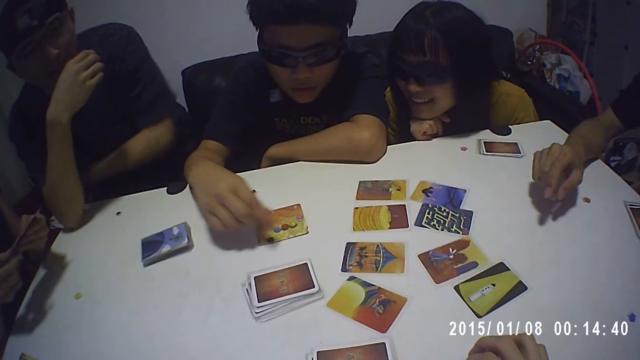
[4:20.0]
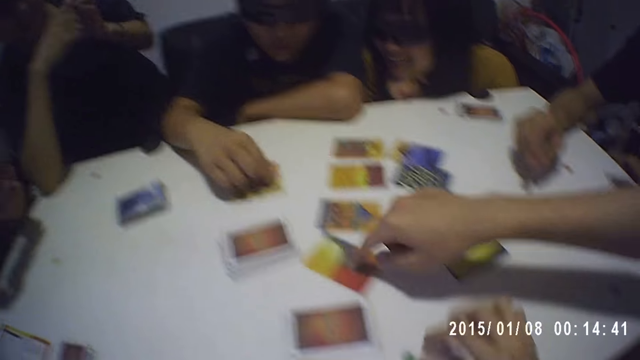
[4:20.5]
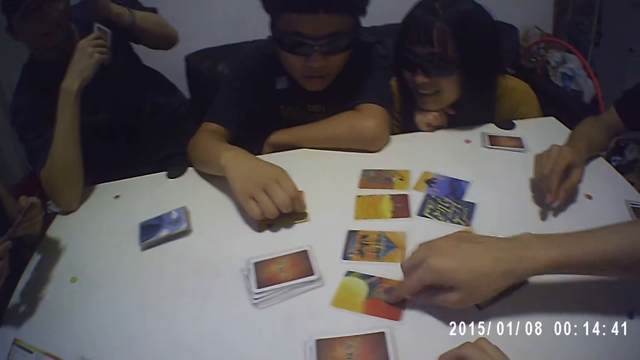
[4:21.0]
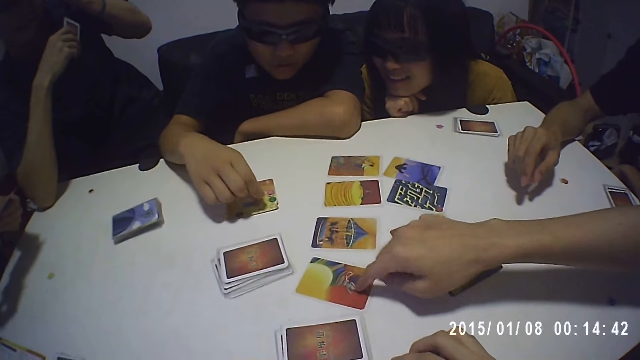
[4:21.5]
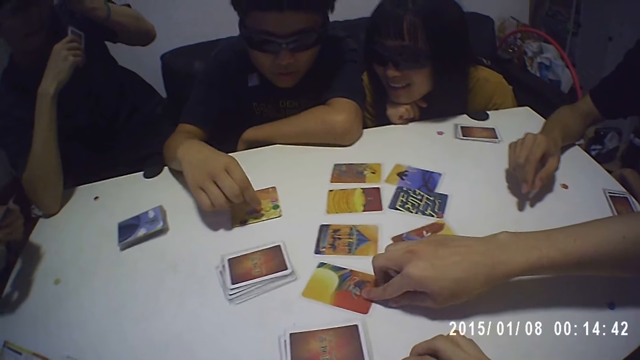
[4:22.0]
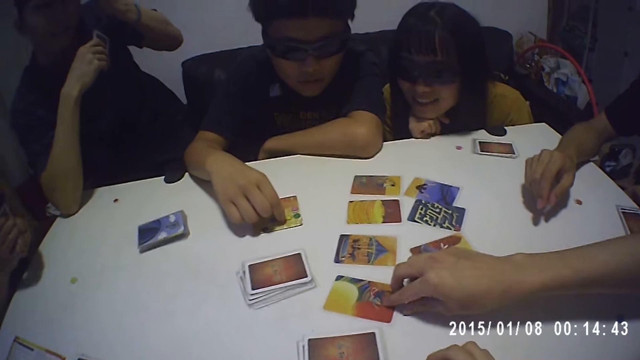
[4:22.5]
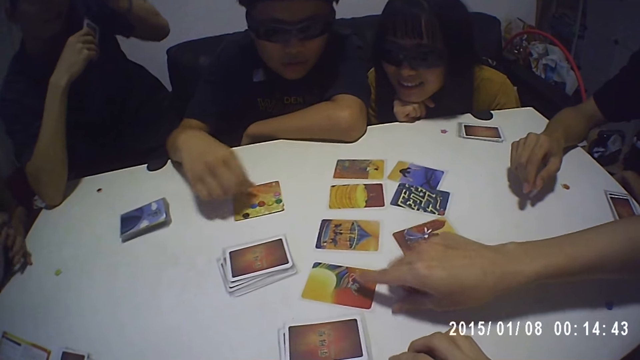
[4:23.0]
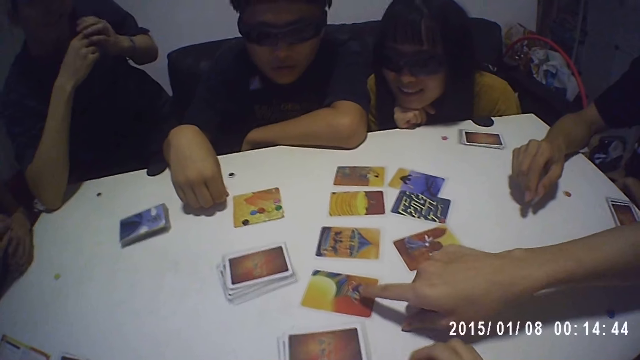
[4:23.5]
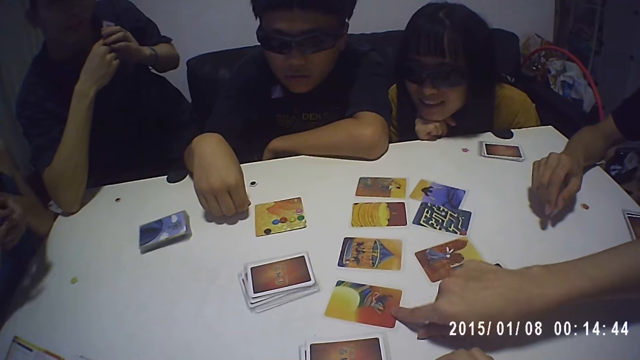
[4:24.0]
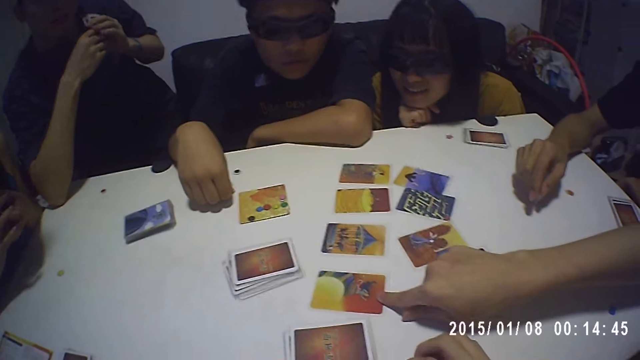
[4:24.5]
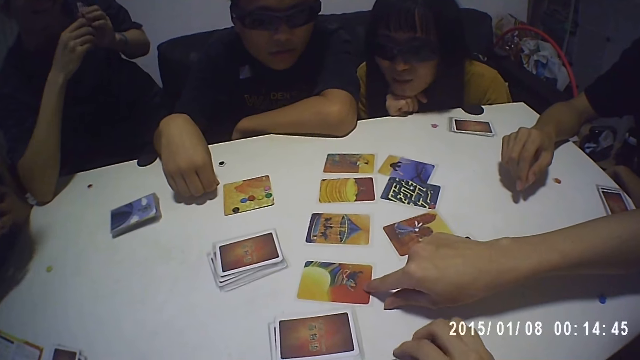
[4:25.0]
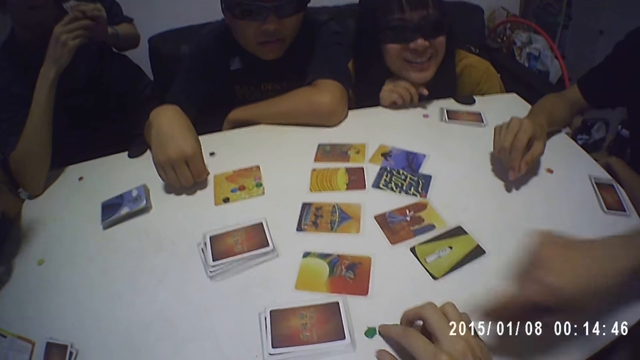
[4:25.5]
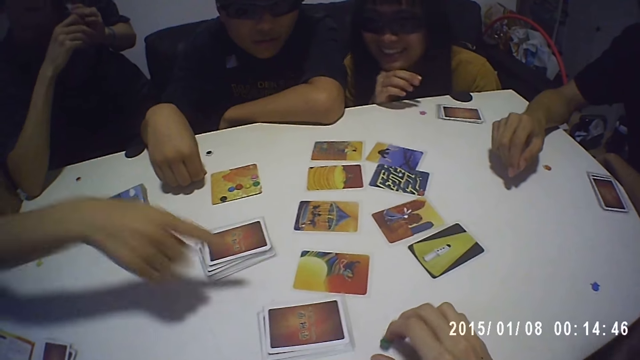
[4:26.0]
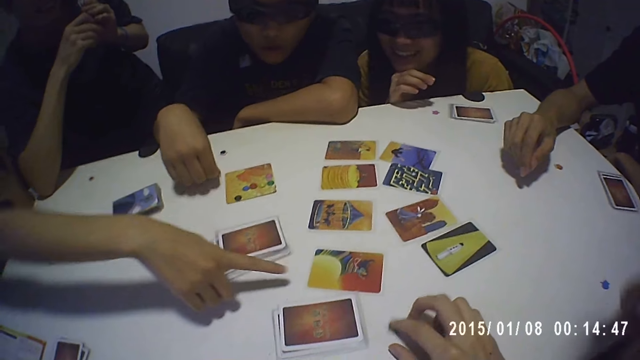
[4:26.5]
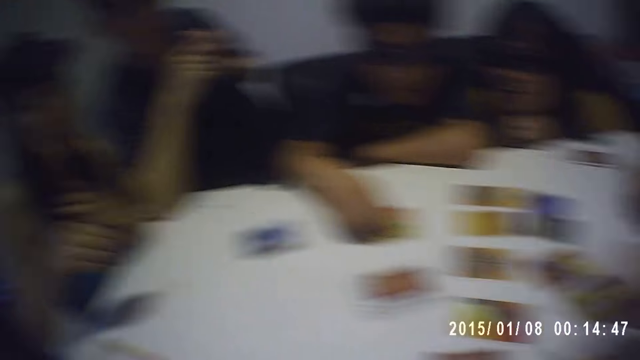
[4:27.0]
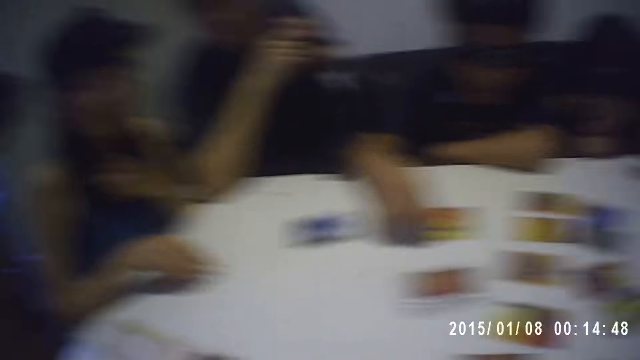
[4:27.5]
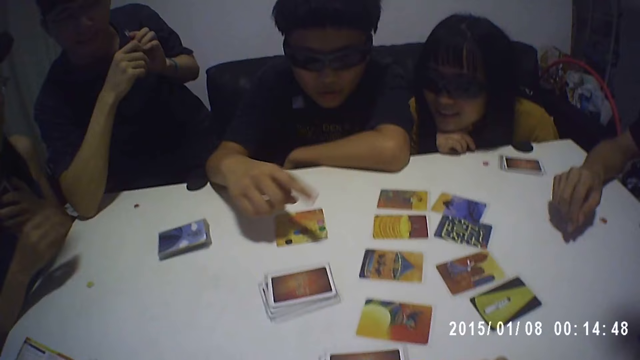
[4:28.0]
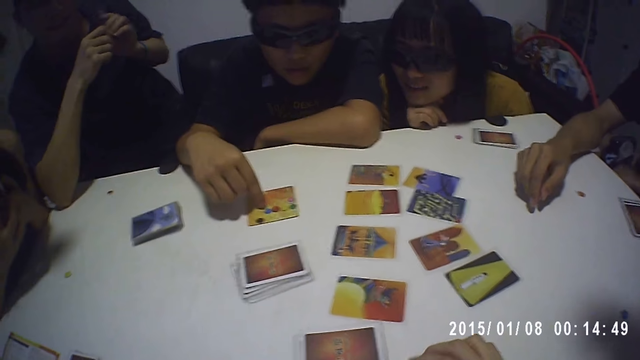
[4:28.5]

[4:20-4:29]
A boy touches a card on the table with his right hand. Another boy interacts with the camera wearer, a girl, another girl, a third boy, a fourth boy, a third girl, and the first boy.

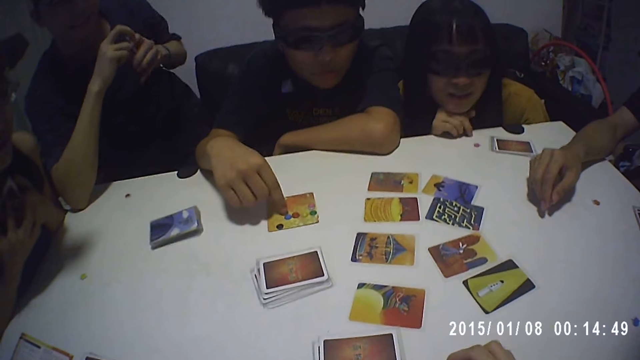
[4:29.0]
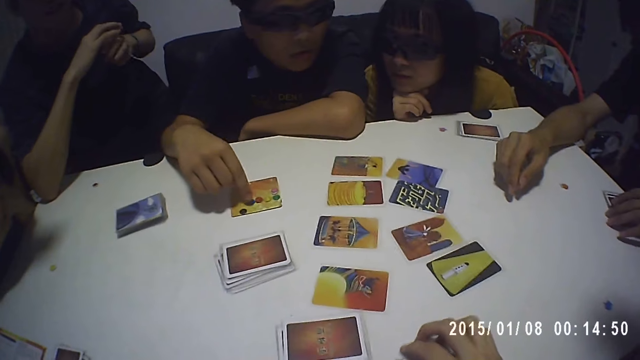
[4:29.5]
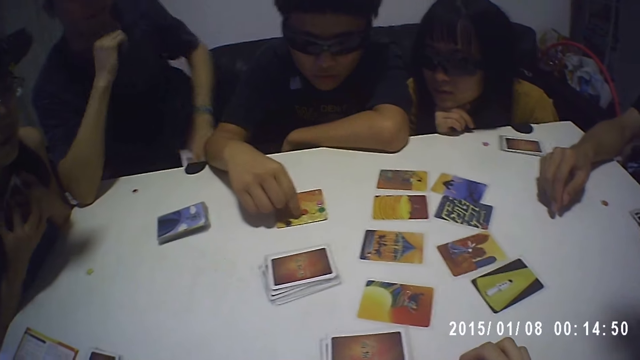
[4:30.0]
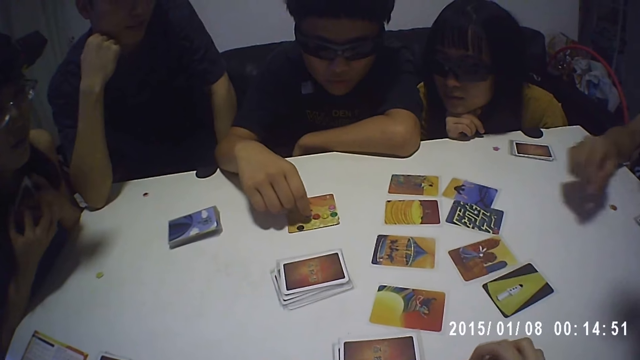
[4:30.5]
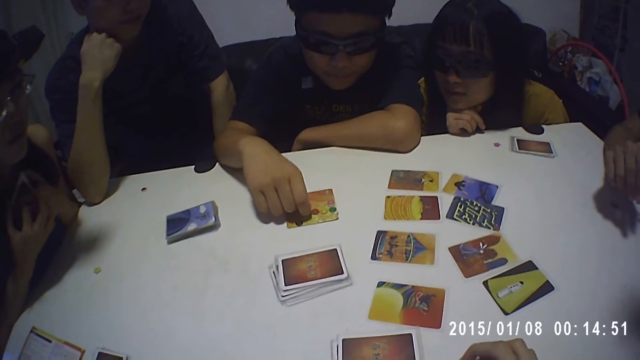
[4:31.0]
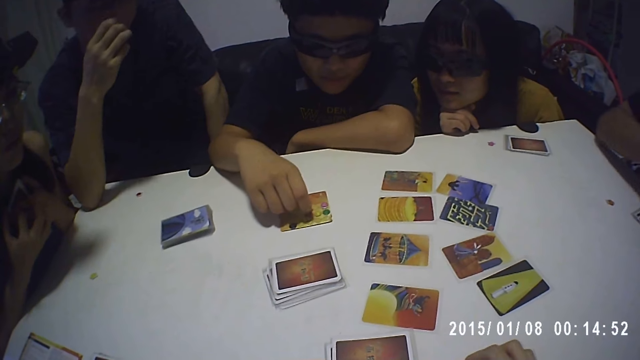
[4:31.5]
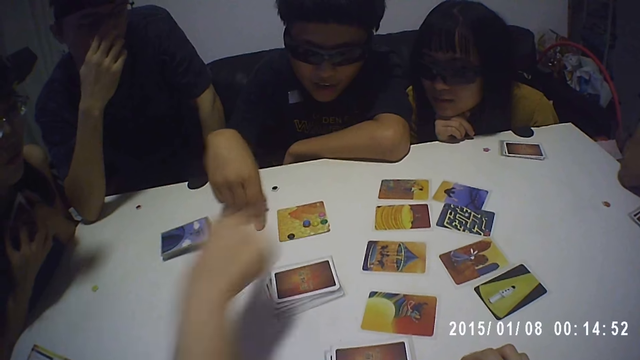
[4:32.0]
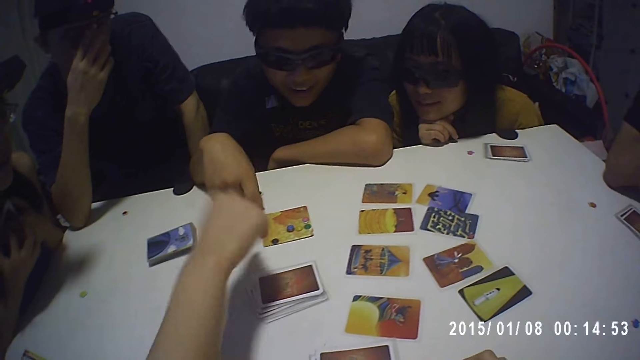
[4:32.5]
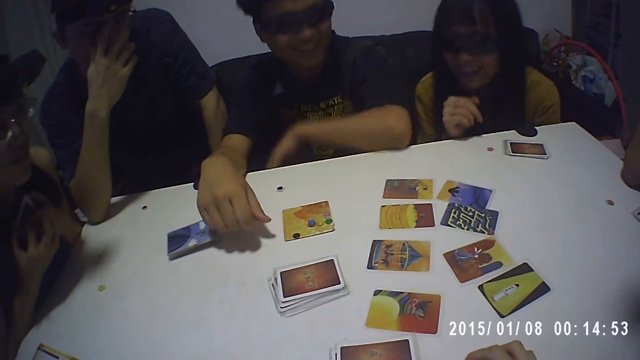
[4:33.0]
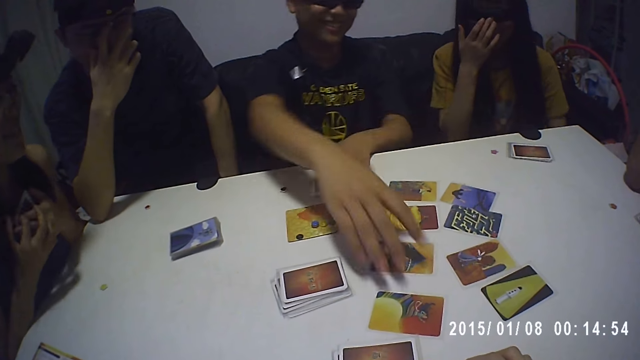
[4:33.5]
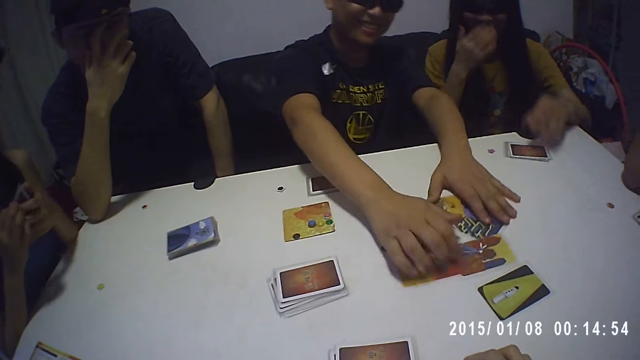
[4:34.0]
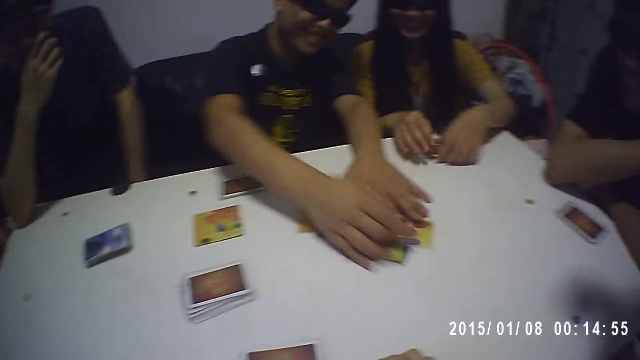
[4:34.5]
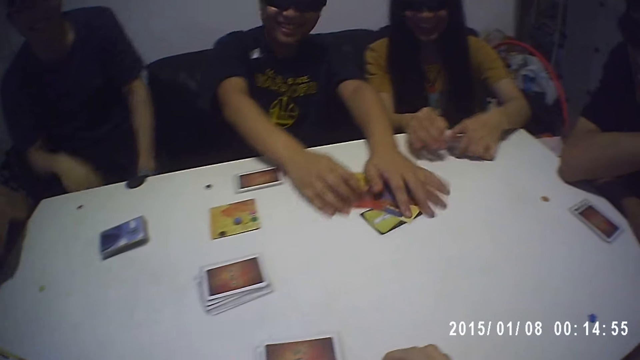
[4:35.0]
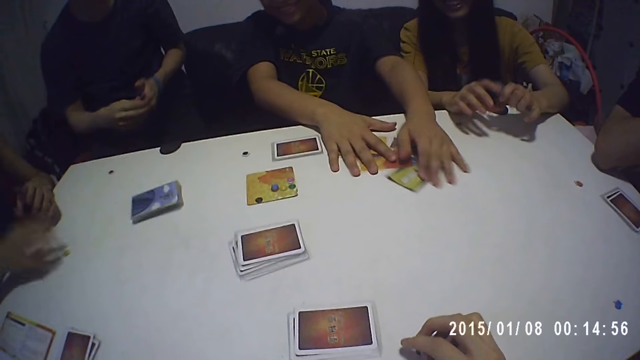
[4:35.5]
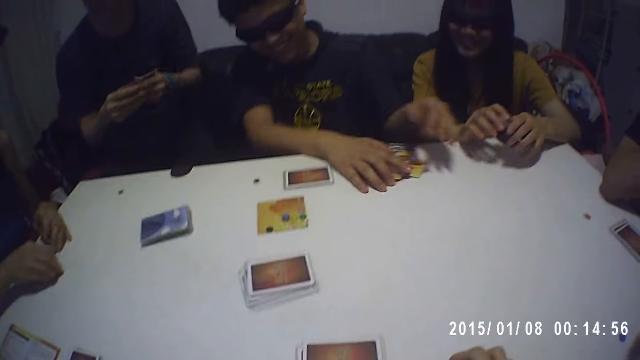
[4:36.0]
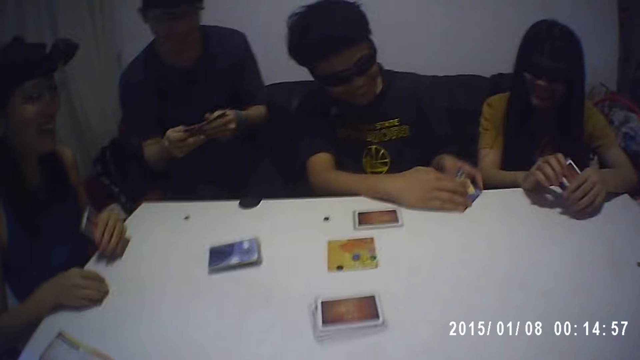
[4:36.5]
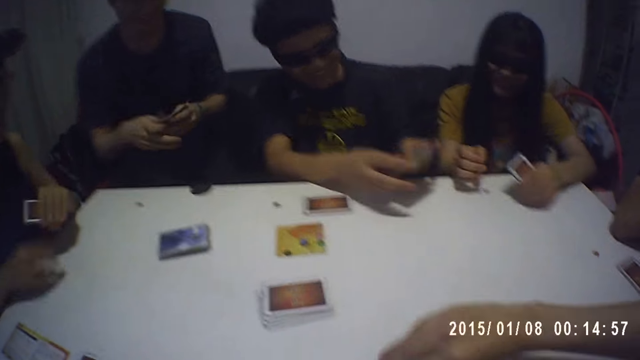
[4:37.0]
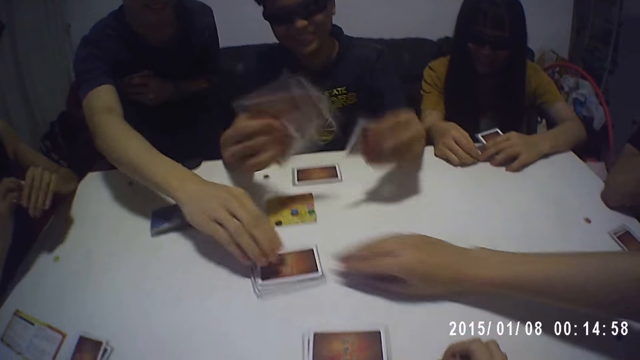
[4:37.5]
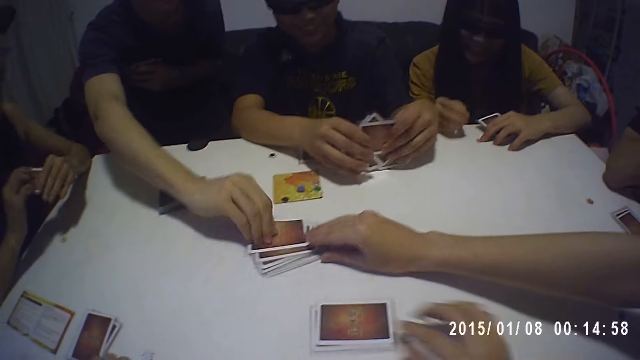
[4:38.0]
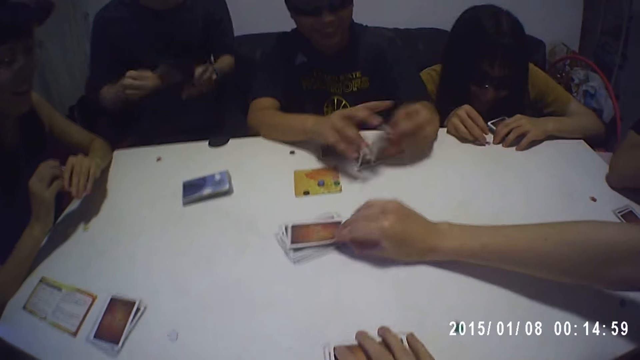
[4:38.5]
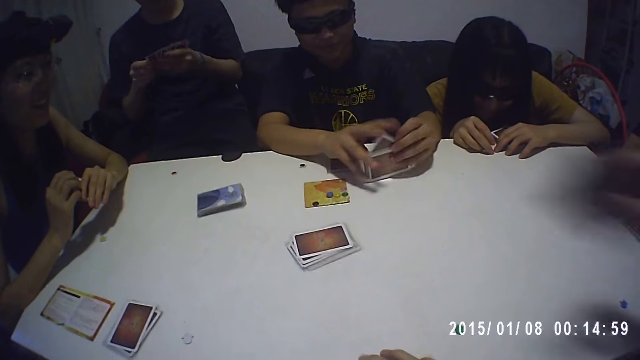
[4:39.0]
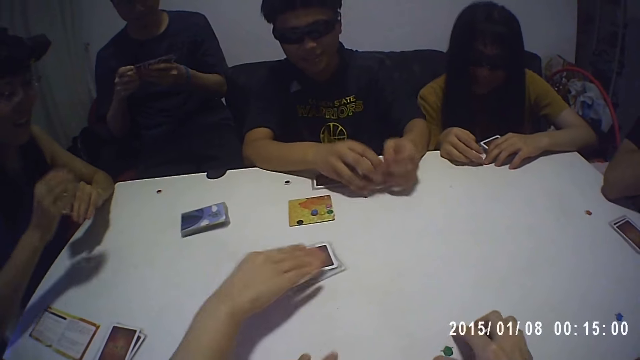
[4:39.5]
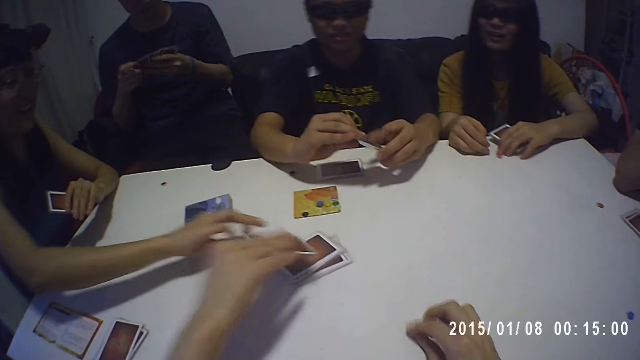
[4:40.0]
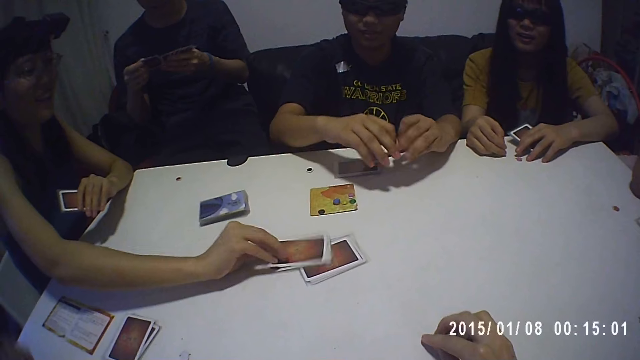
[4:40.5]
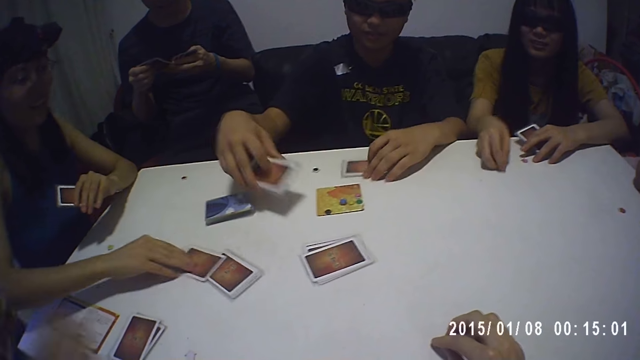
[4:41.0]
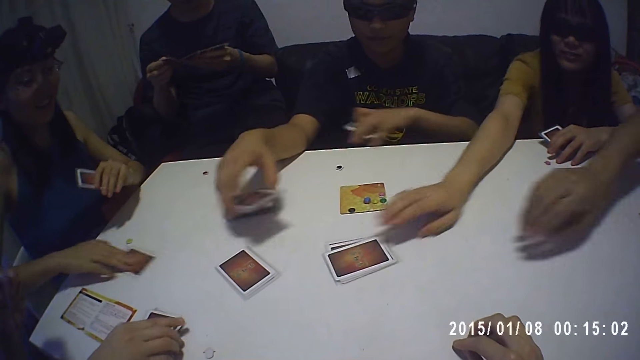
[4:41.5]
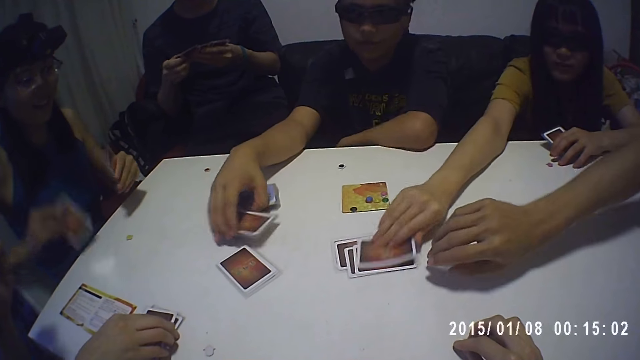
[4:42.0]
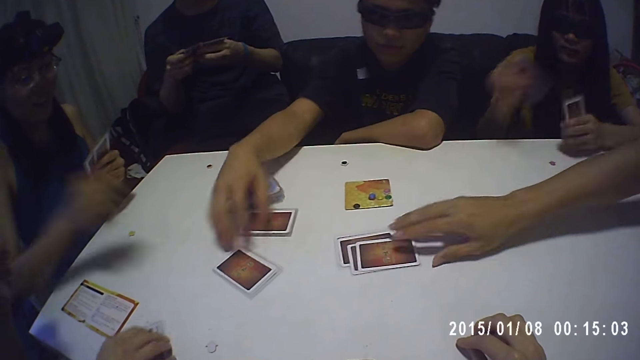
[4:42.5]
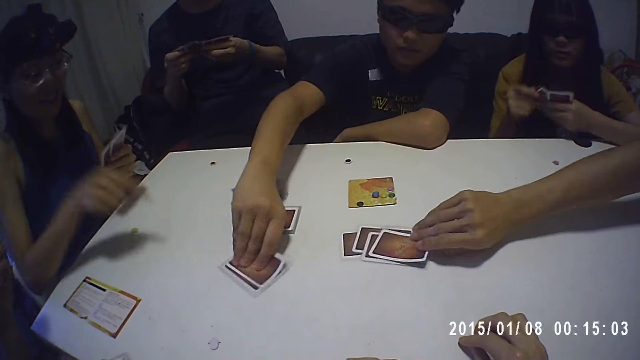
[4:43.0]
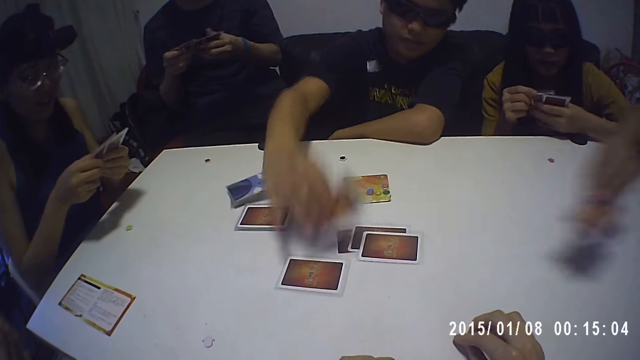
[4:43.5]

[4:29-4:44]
A boy scans through the game paper on the table with his right hand. A girl touches a card on the table with her right hand. The boy picks up some cards on the table with his hands. Another boy picks up a card from a stack of cards on the table with his right hand. The first boy arranges the cards in his hands. The camera wearer picks up some cards on the table with his right hand. A third boy picks up a card from the stack of cards on the table with his right hand. The girl picks up a card from the stack of cards on the table with her right hand. Another girl picks up a card from the stack of cards on the table with her right hand. The first boy drops the cards in his hand on the table and picks up a card on the table with his left hand. A third girl picks up a card from the stack of cards on the table with her right hand. A fourth boy picks up a card from the stack of cards on the table with his right hand. The first boy picks up a card on the table with his right hand.
